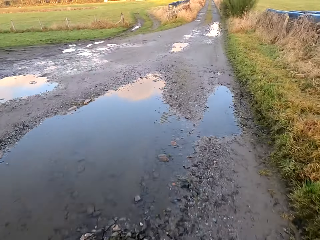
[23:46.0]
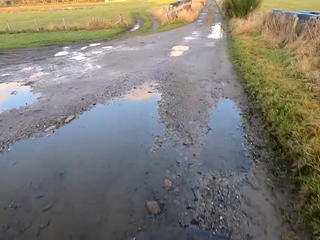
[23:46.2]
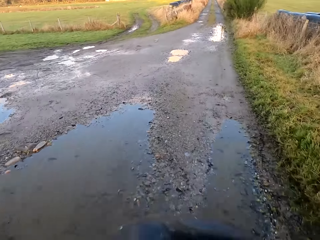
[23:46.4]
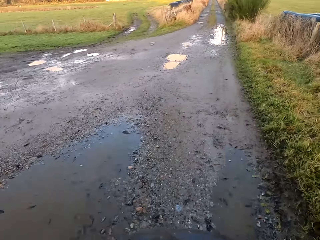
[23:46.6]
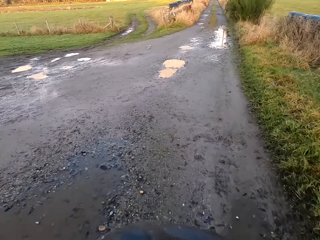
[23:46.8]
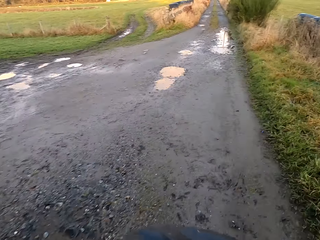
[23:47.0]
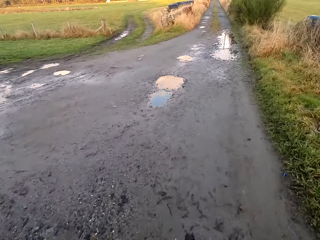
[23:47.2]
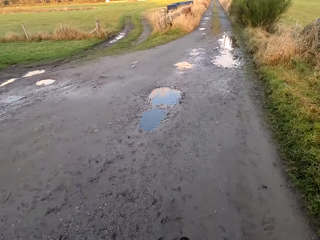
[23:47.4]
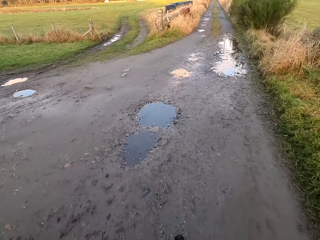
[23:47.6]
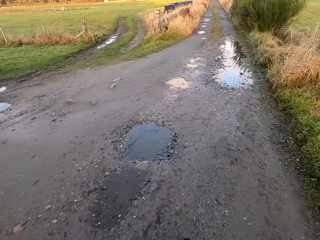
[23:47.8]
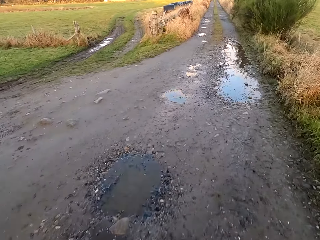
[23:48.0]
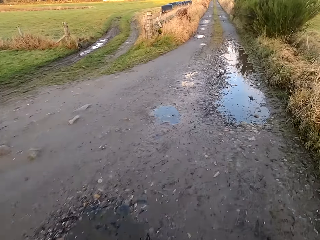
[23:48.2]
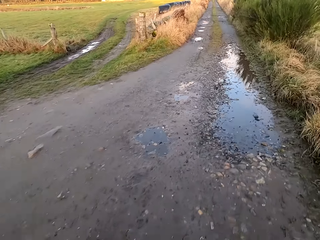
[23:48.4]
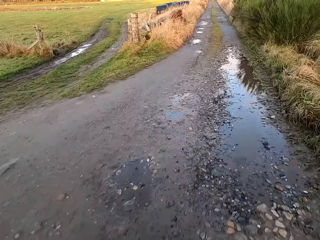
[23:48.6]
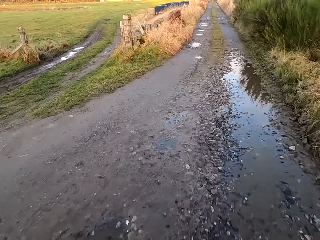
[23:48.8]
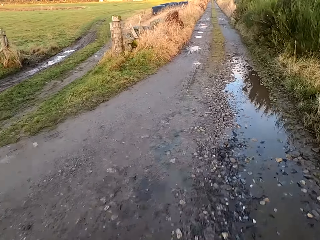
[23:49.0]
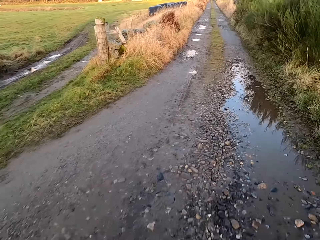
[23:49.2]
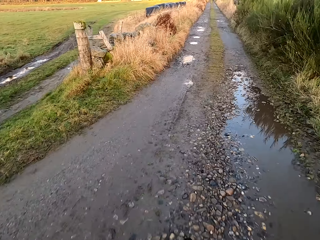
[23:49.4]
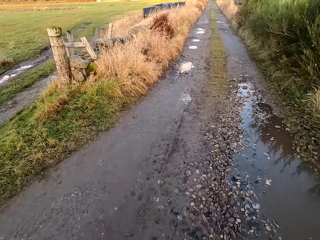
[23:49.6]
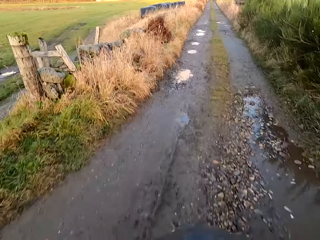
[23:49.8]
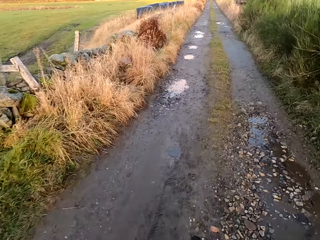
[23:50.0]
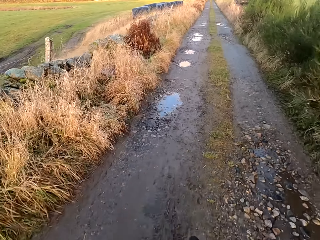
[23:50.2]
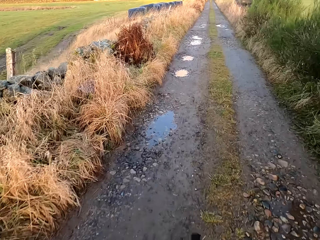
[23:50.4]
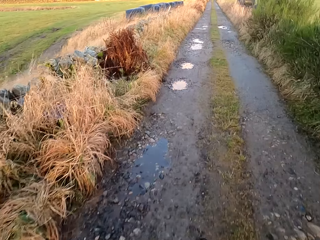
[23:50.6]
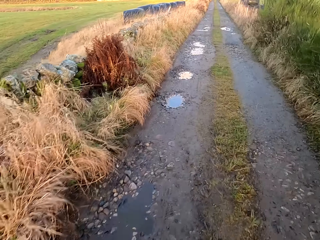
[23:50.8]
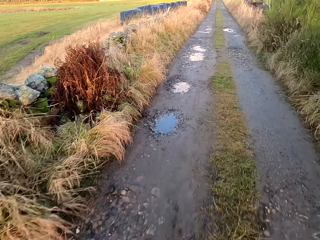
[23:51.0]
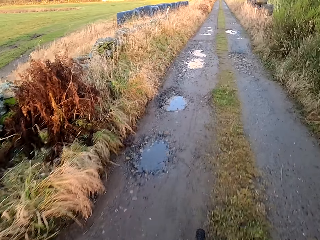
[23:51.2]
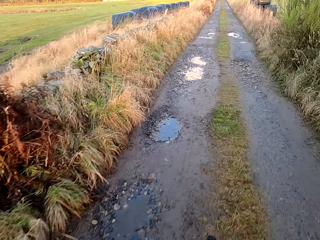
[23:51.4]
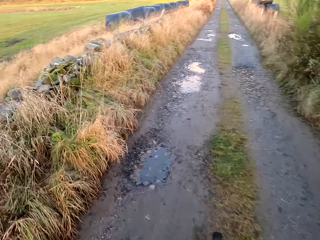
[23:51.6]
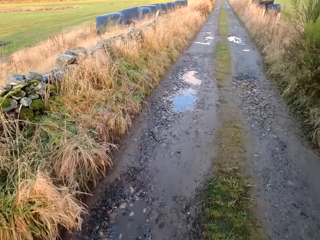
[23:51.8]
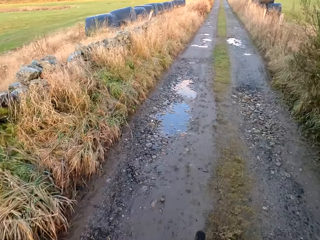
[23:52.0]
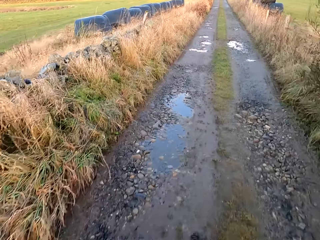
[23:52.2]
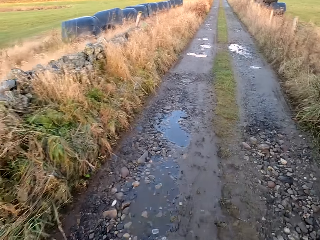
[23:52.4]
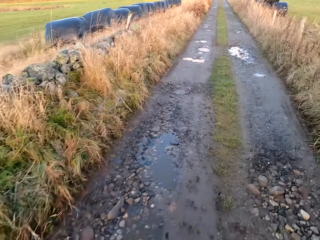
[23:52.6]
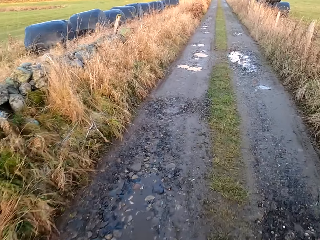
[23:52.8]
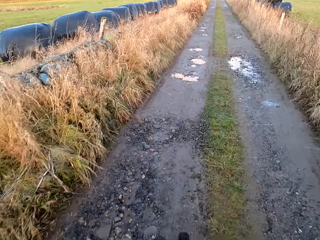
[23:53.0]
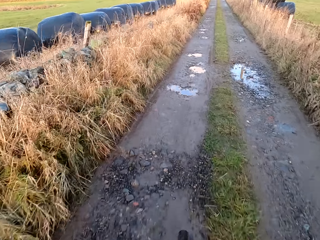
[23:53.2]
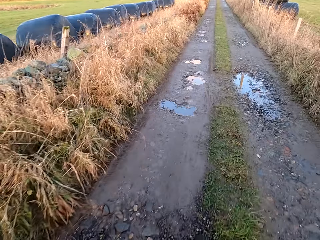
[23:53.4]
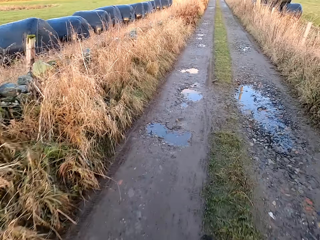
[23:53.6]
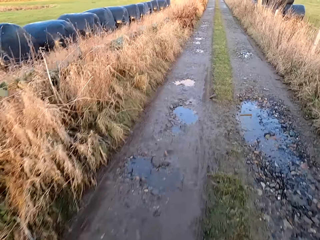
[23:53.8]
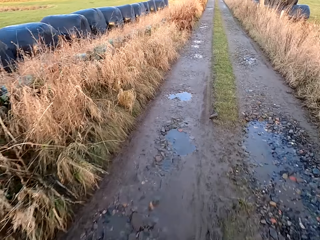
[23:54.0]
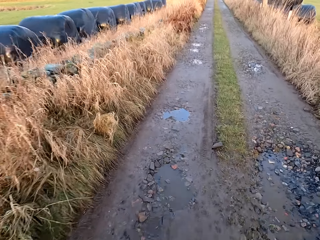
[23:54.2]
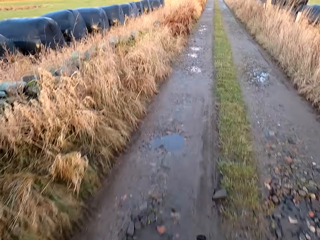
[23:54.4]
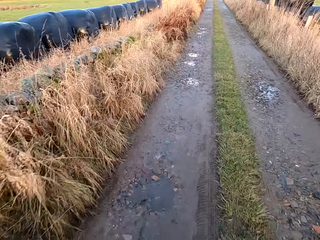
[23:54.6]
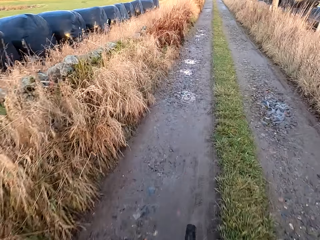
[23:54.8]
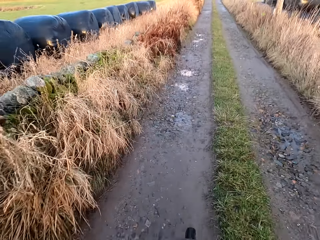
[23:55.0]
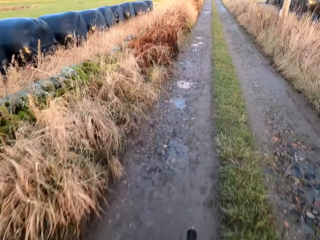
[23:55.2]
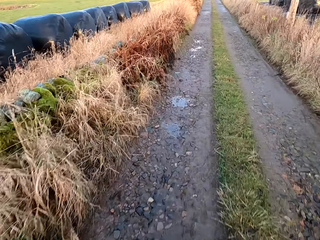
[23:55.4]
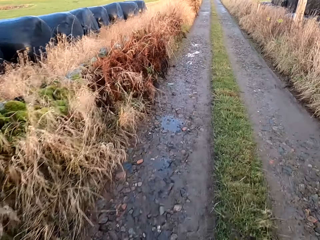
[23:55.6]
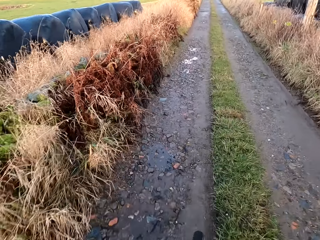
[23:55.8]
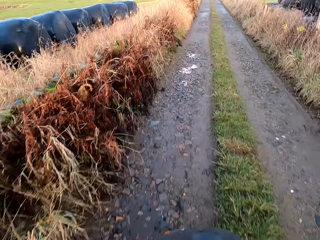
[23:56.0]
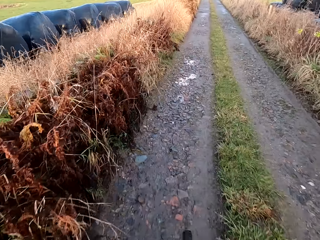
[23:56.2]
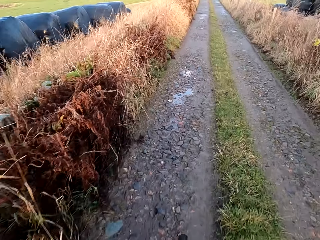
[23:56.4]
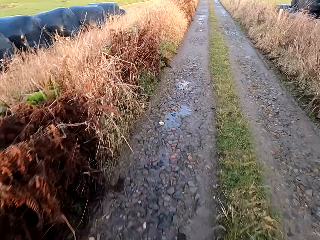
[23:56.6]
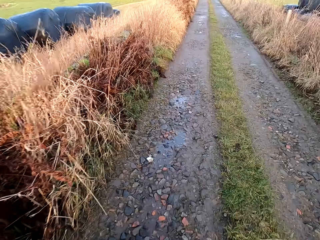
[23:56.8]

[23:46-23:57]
The camera wearer takes the right turn. They cycle.
